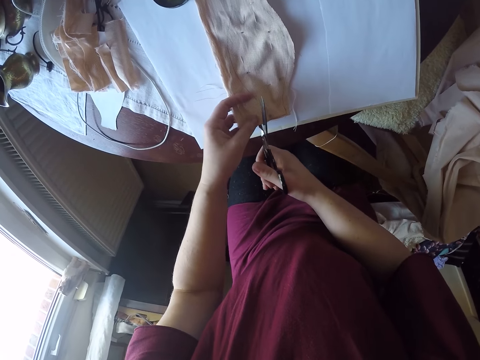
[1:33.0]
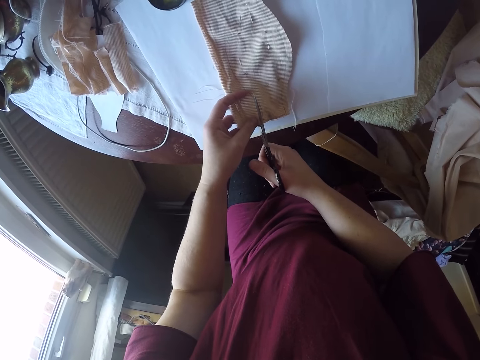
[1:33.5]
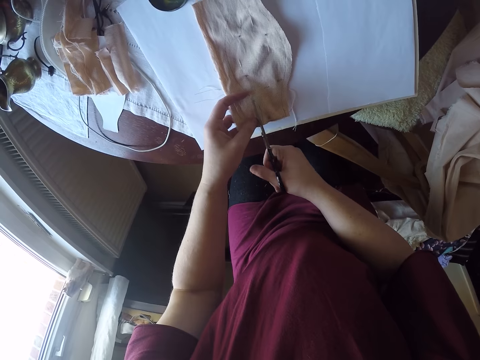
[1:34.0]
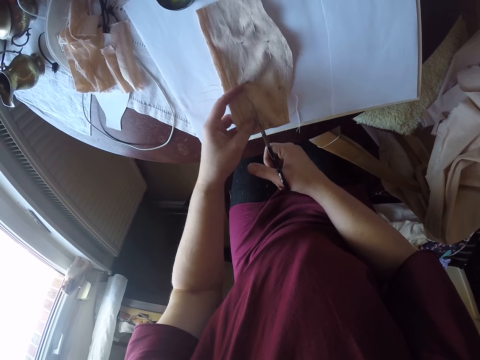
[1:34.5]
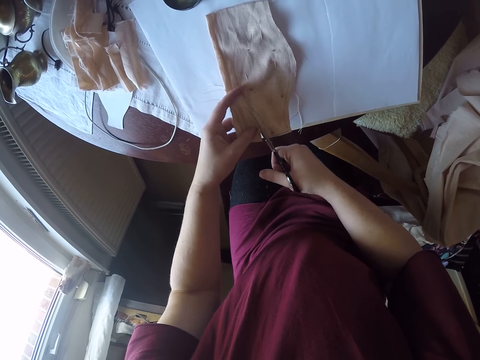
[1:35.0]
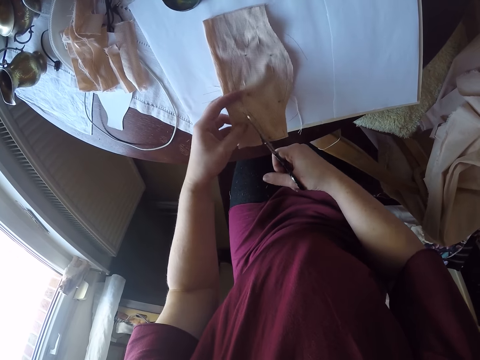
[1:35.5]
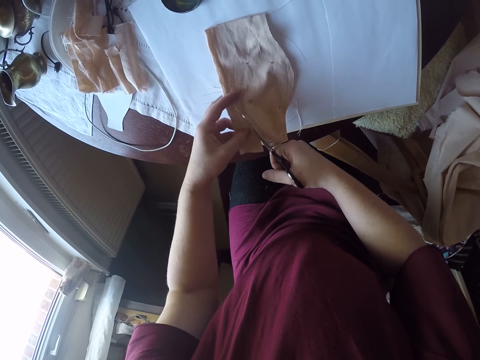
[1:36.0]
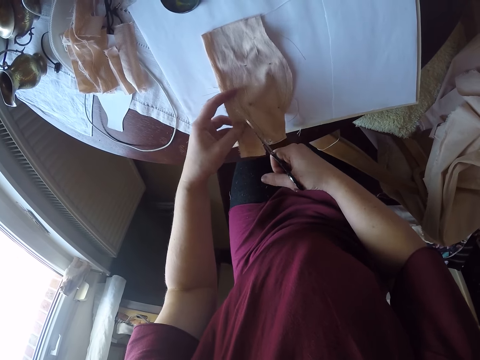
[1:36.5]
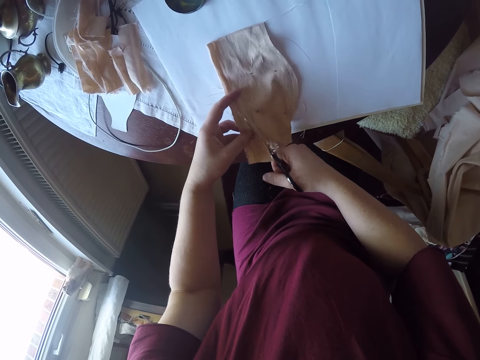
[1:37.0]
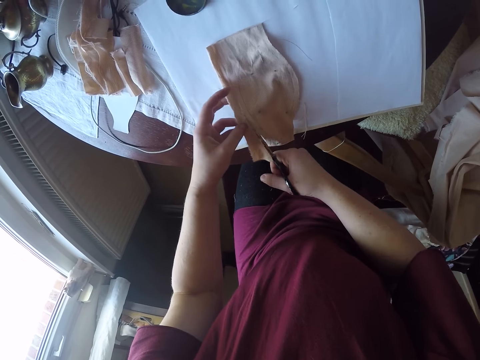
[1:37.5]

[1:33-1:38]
The camera wearer cuts a piece of cloth with scissors.

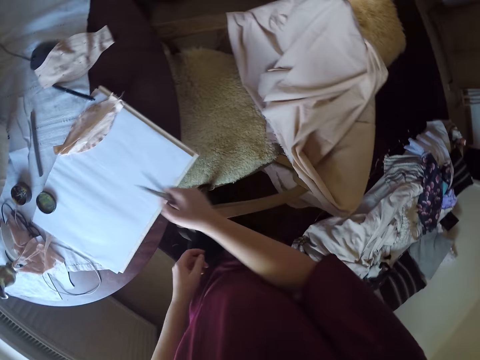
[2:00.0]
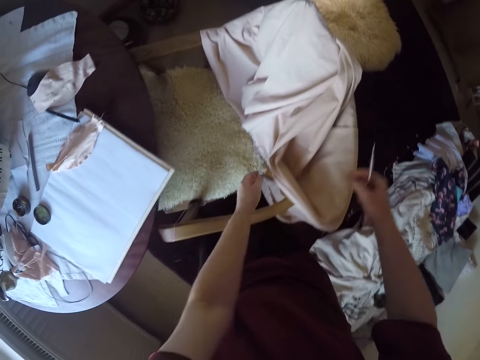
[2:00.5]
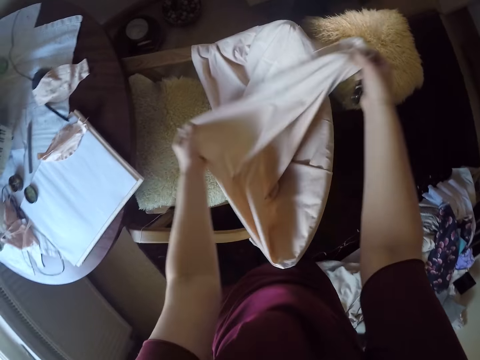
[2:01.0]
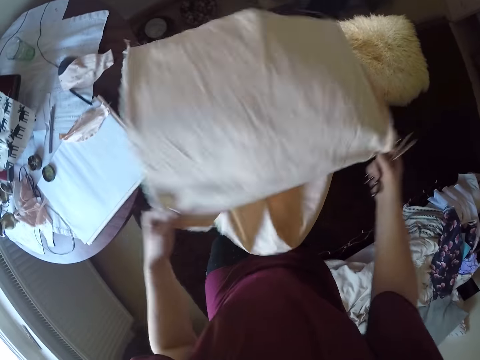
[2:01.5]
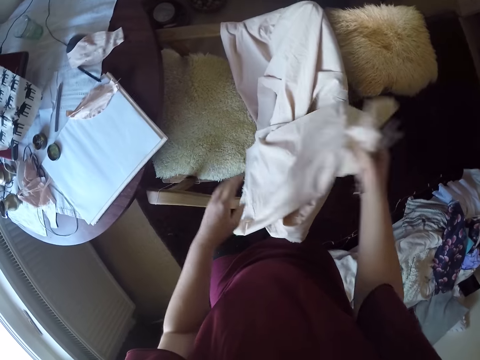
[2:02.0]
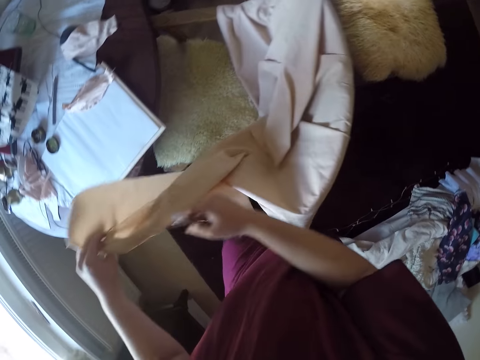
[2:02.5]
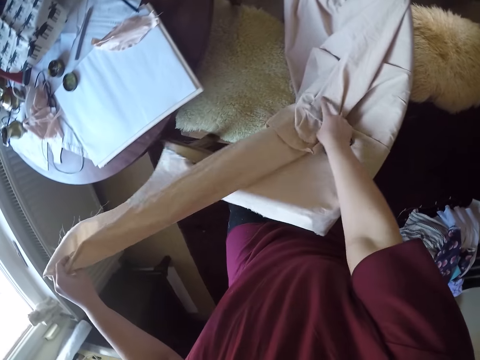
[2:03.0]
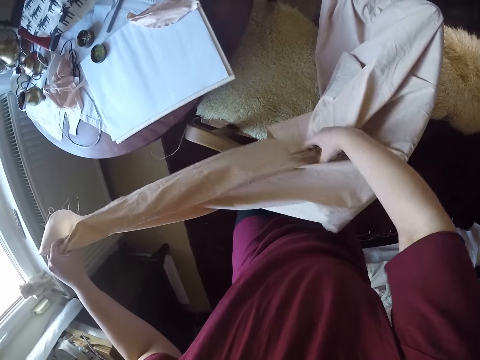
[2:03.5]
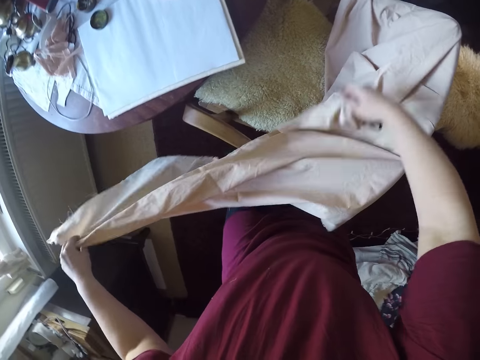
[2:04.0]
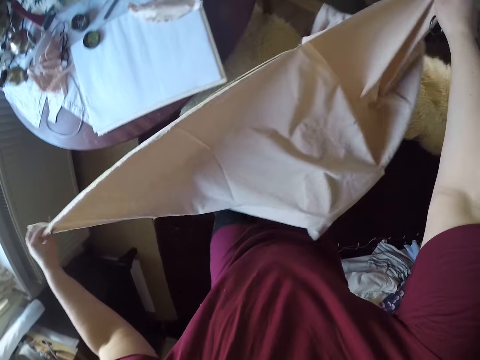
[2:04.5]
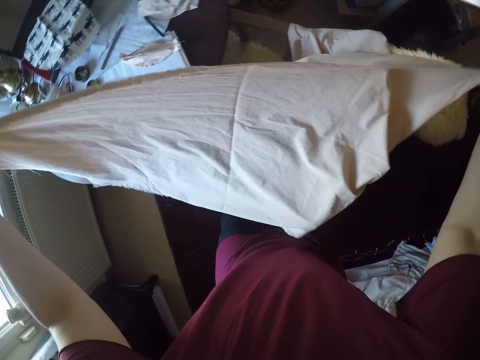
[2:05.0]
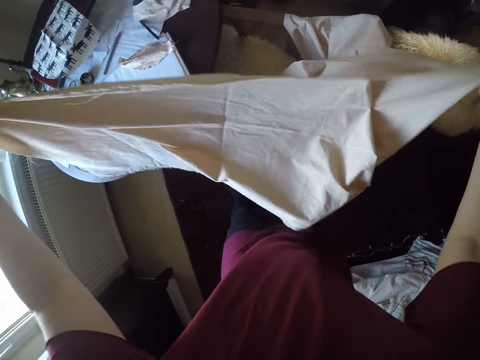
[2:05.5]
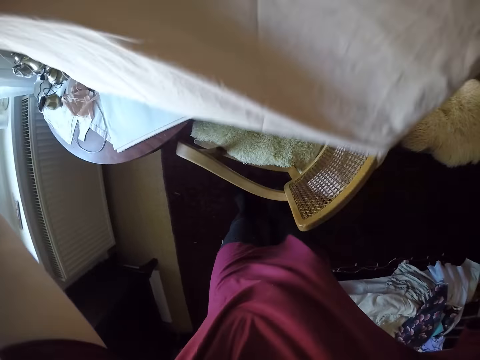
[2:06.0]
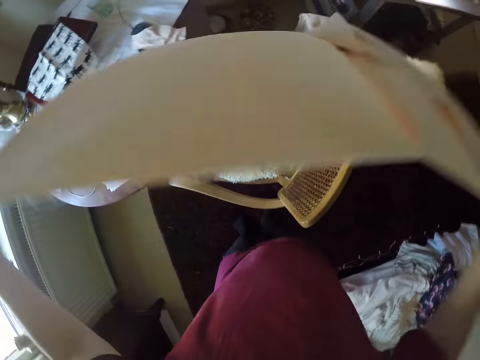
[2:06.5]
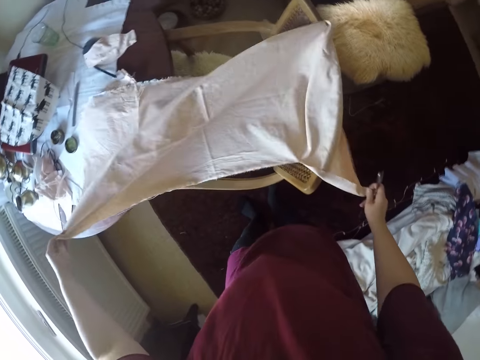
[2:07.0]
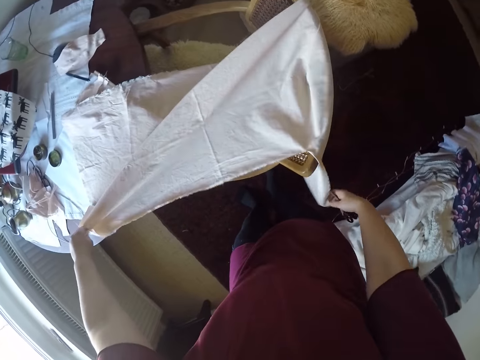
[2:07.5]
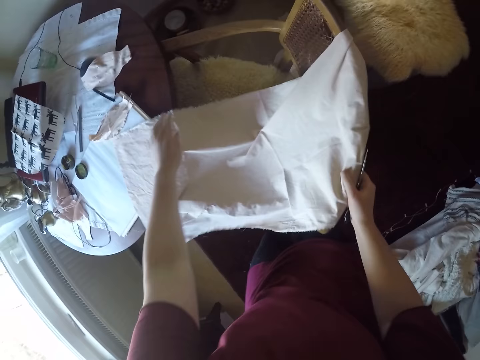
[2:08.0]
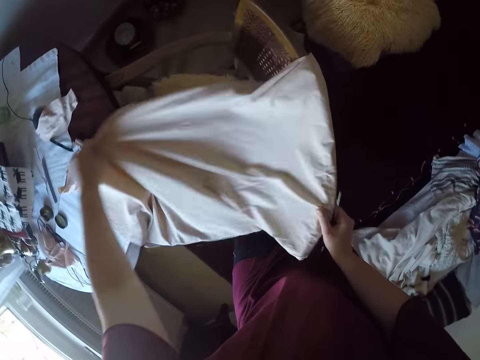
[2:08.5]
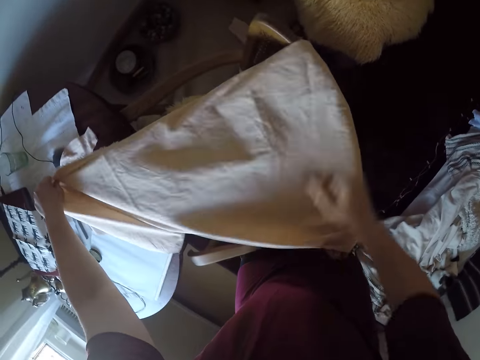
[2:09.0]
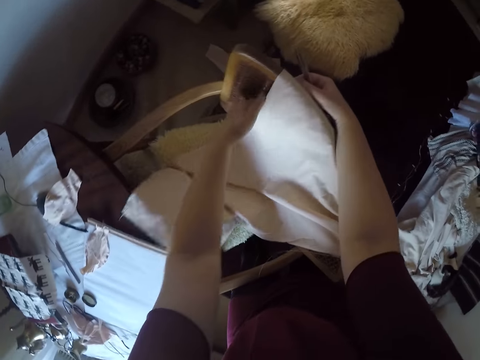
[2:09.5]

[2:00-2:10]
The camera wearer picks up the scissors from the table. They hold a material with both hands. They pick up a cloth from the chair. They look over the cloth.

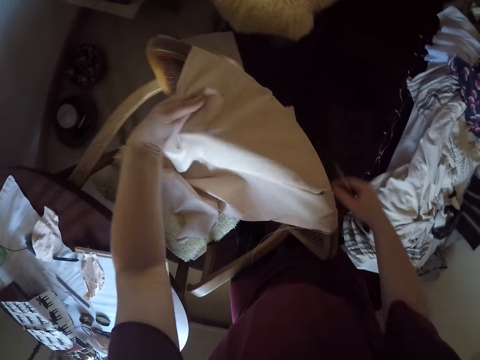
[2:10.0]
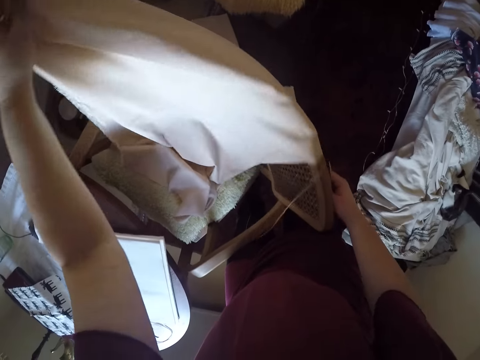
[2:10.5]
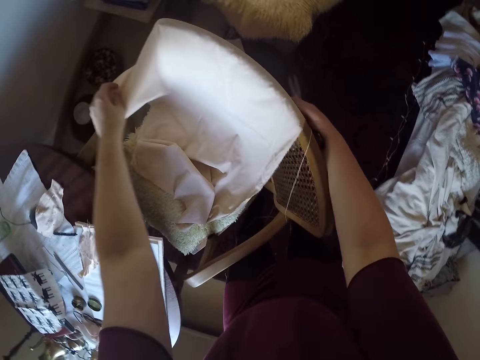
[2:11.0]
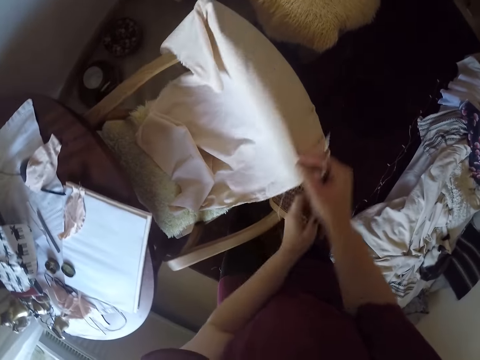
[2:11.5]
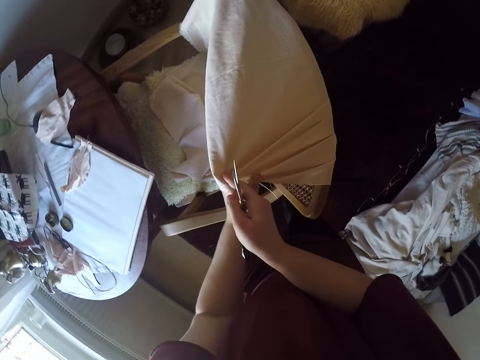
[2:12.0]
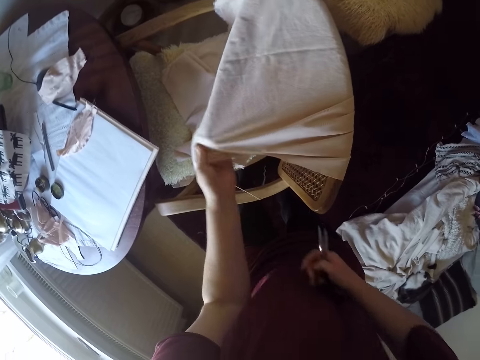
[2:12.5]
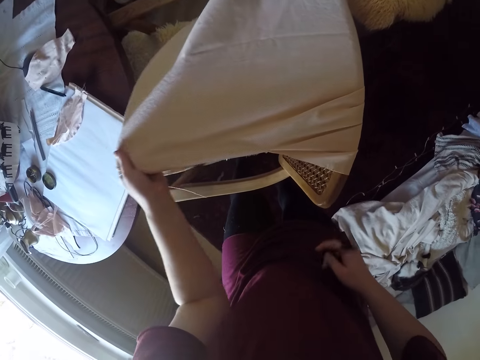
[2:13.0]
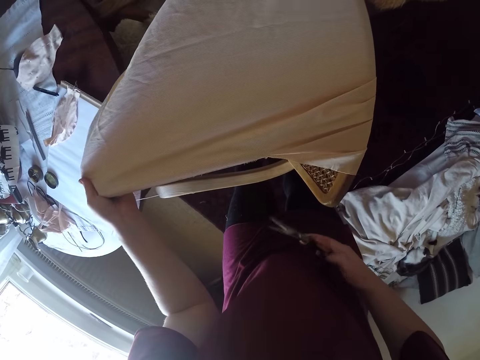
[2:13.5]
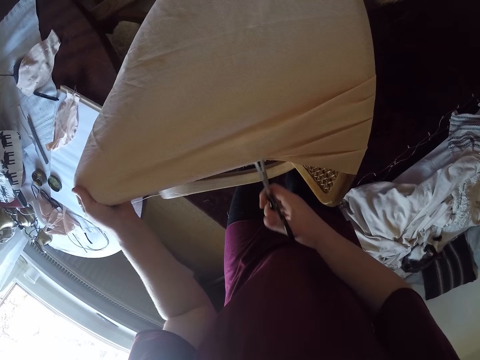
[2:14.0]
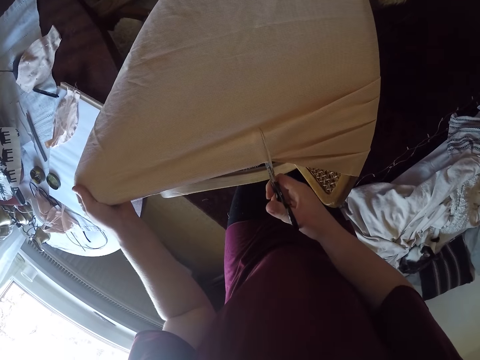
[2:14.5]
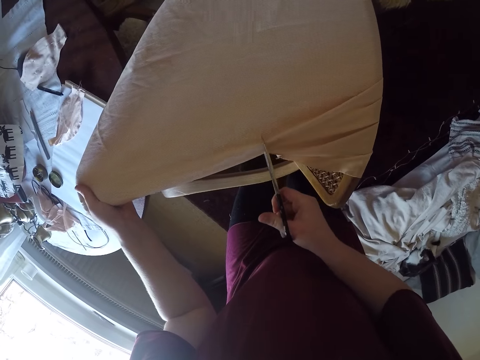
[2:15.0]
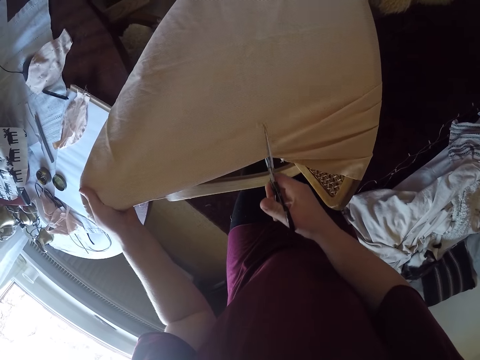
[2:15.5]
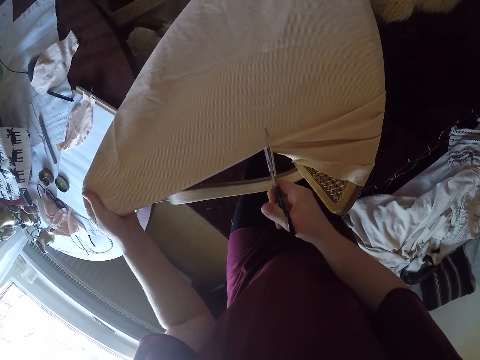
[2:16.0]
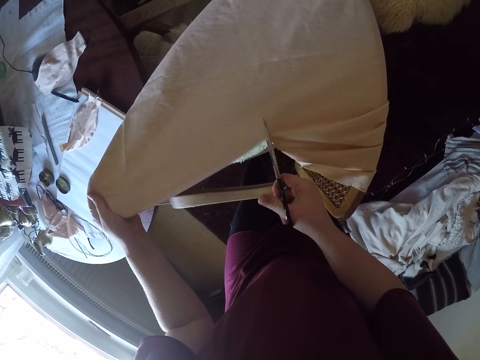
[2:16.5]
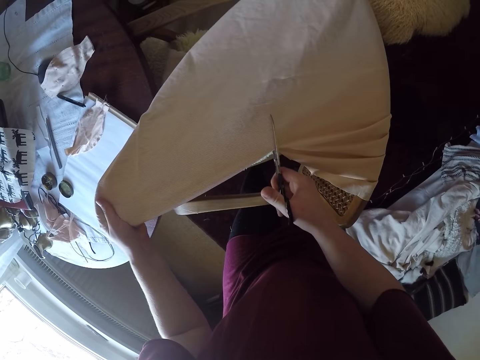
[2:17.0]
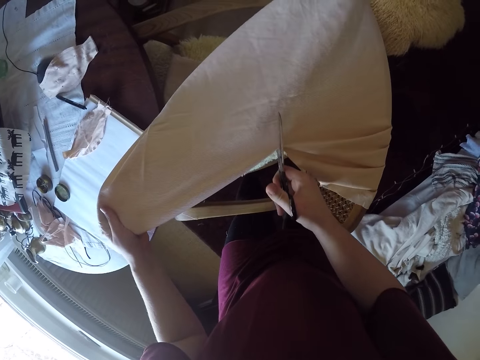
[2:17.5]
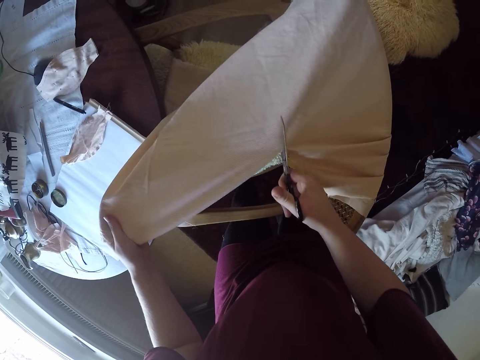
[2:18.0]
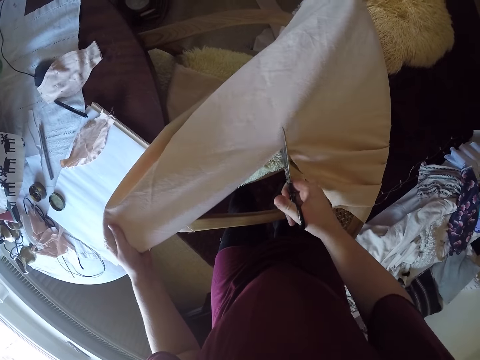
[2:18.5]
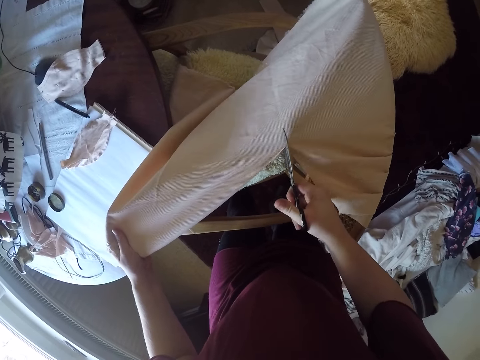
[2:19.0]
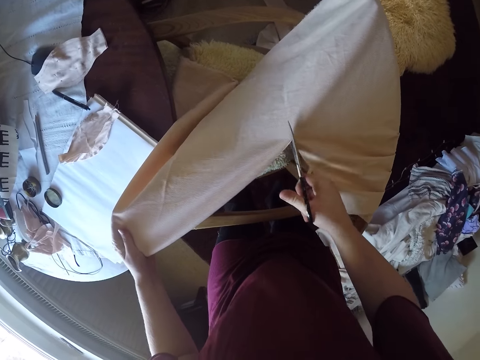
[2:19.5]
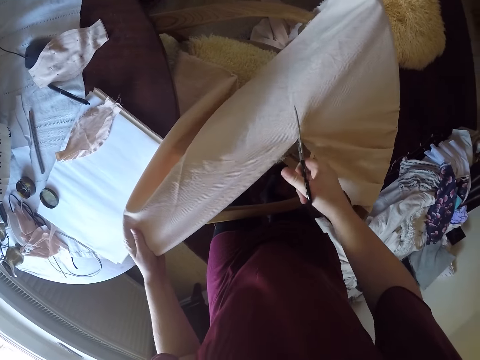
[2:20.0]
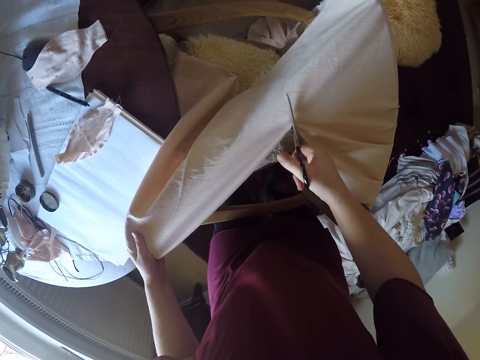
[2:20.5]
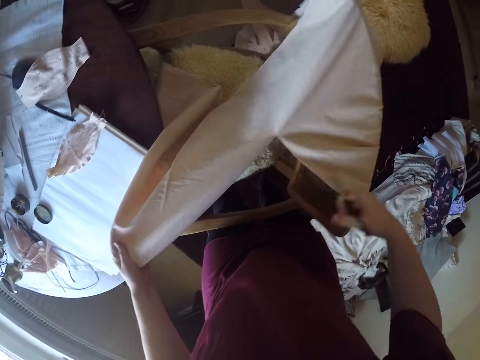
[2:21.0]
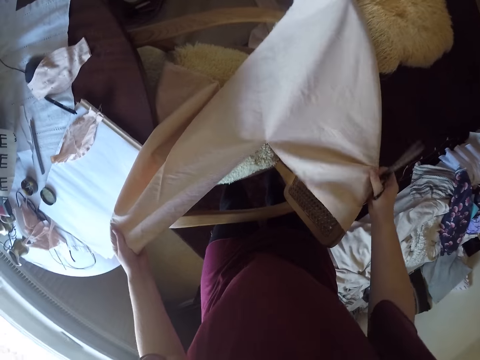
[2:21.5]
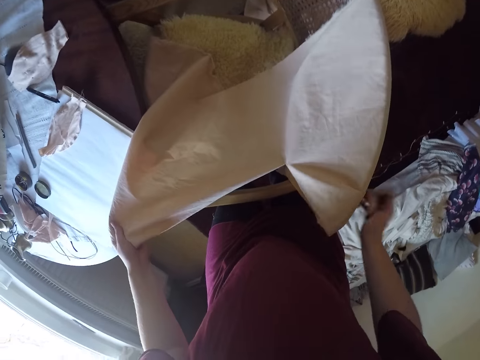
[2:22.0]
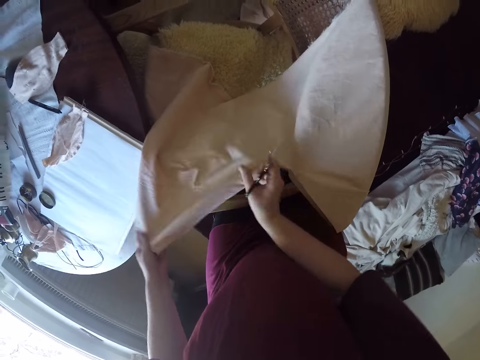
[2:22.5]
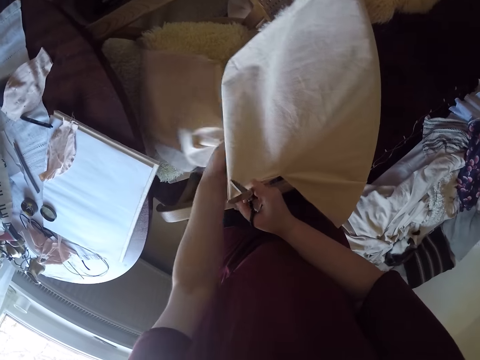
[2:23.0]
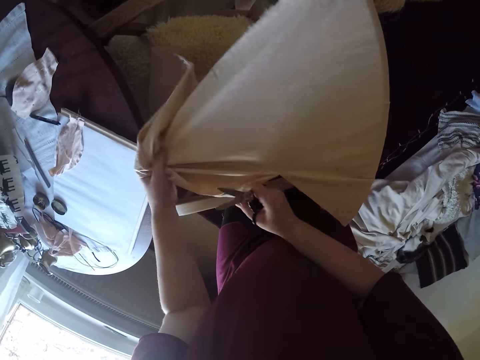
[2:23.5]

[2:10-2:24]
The camera wearer turns the cloth over and over. They cut a piece of cloth with the scissors. They pull the cloth closer.
